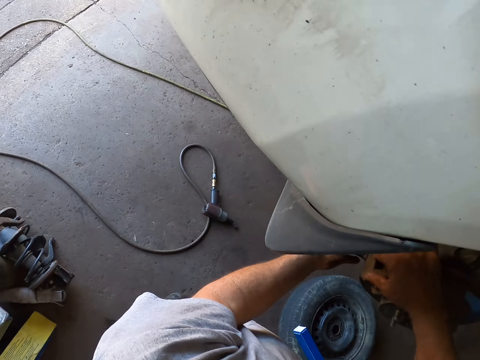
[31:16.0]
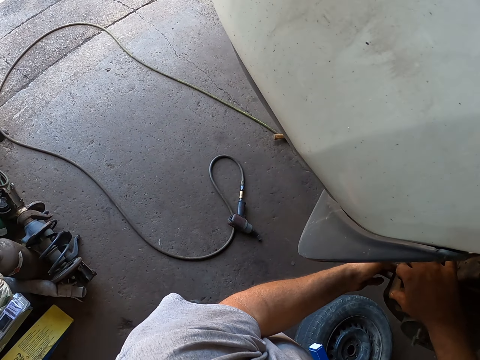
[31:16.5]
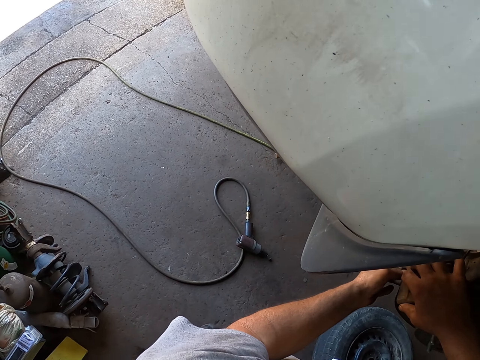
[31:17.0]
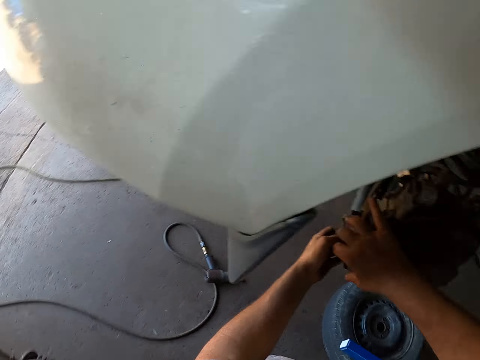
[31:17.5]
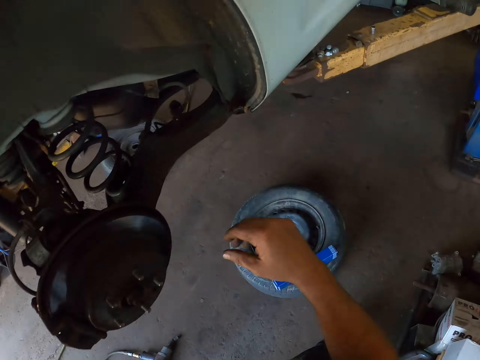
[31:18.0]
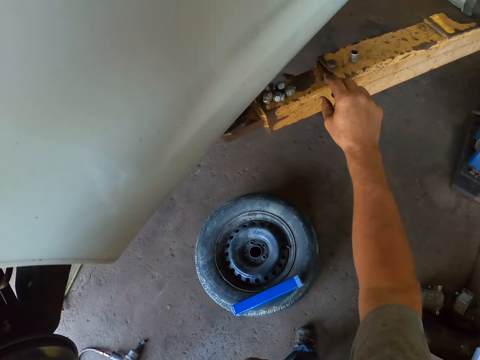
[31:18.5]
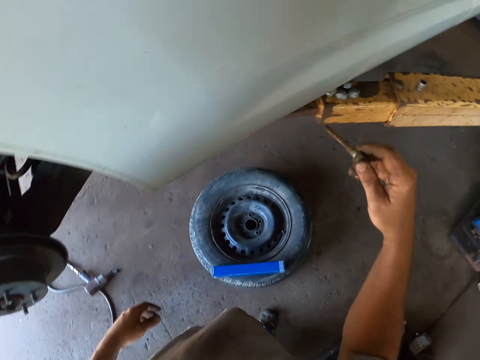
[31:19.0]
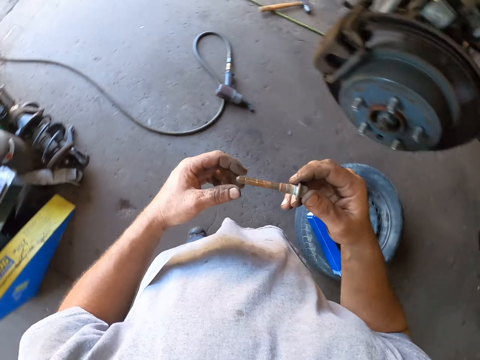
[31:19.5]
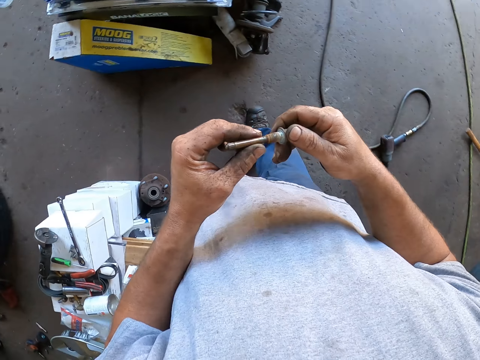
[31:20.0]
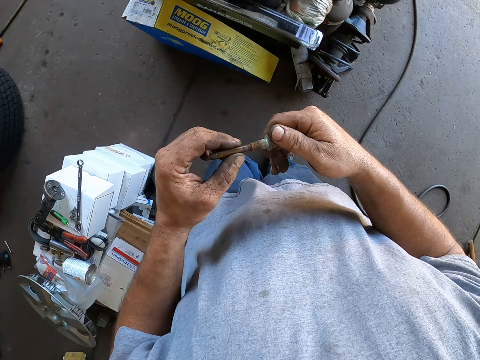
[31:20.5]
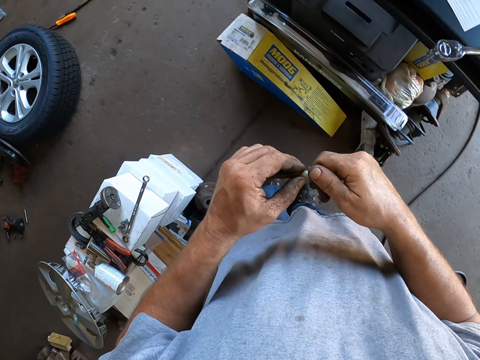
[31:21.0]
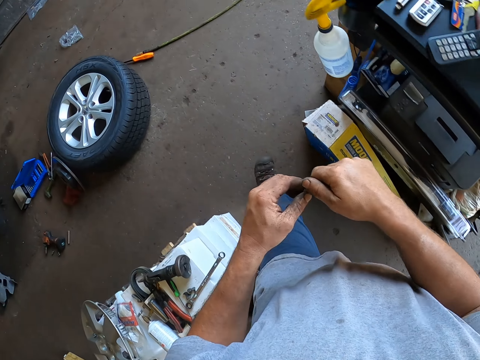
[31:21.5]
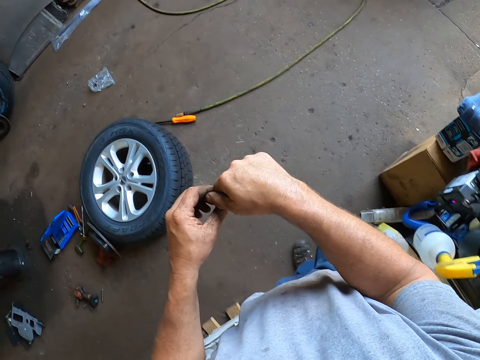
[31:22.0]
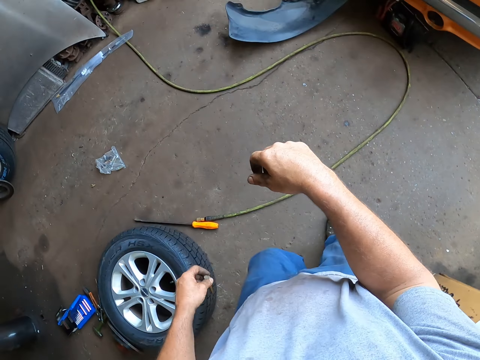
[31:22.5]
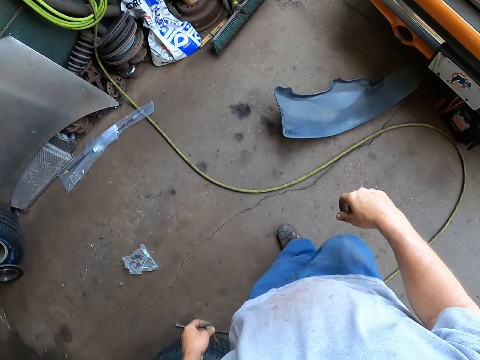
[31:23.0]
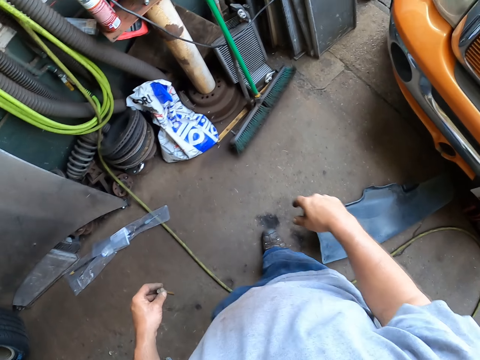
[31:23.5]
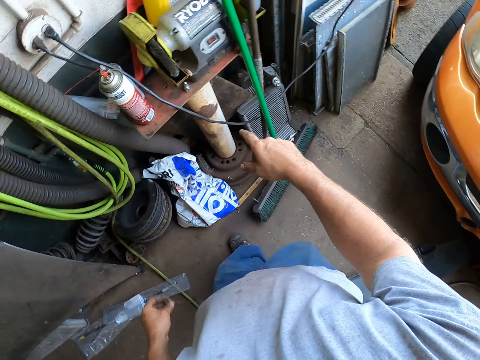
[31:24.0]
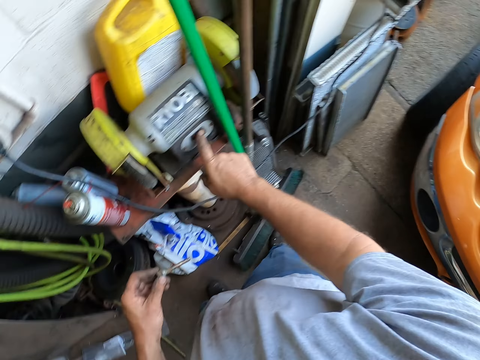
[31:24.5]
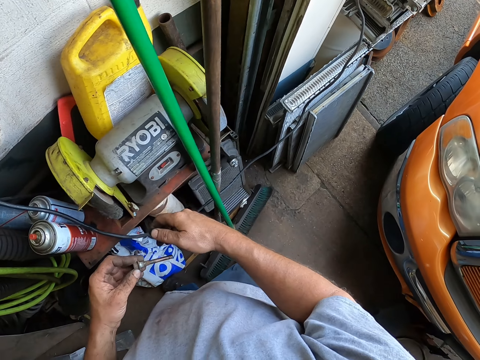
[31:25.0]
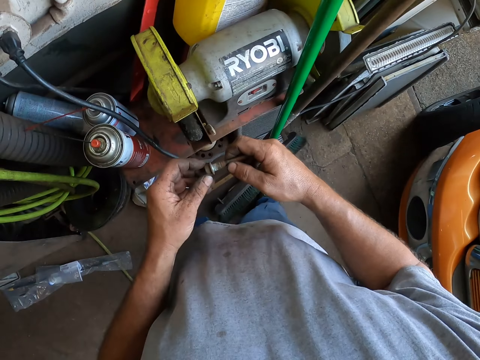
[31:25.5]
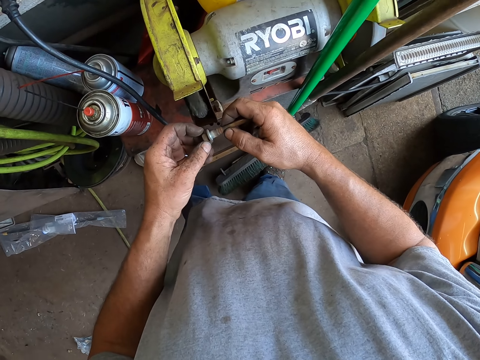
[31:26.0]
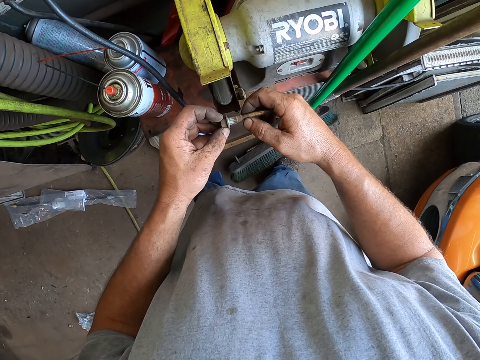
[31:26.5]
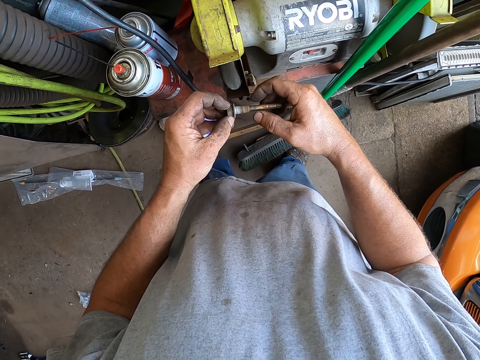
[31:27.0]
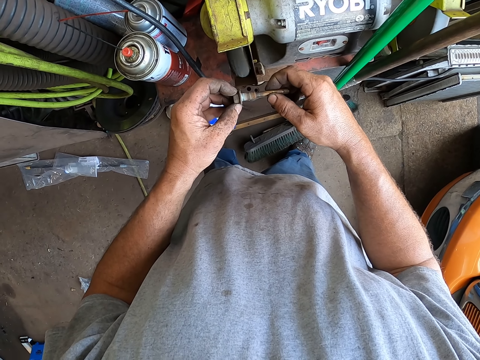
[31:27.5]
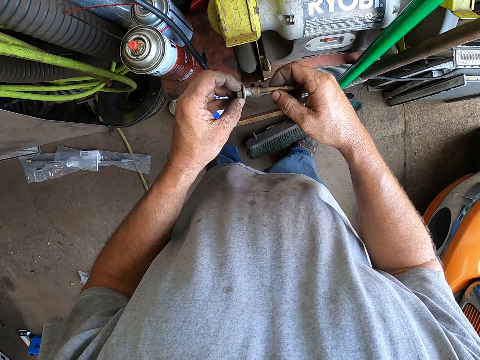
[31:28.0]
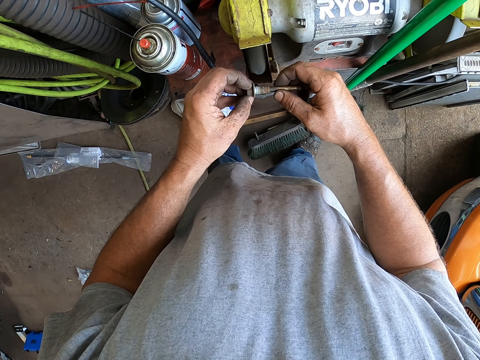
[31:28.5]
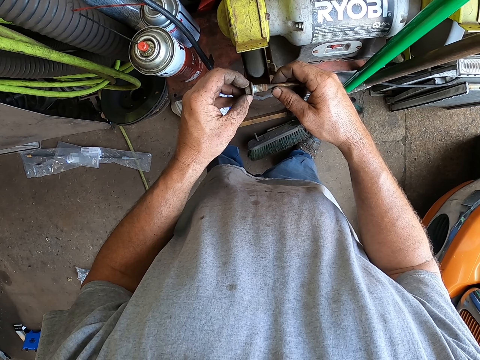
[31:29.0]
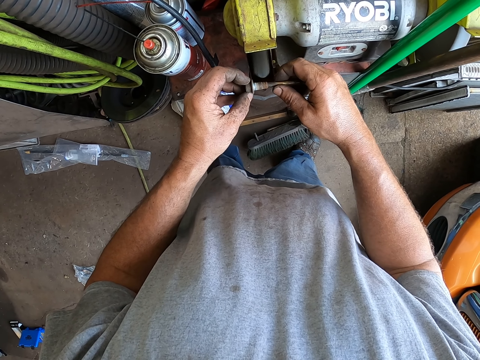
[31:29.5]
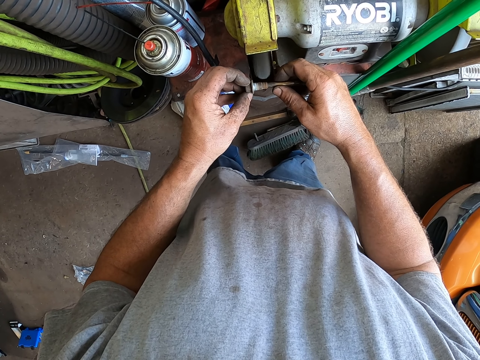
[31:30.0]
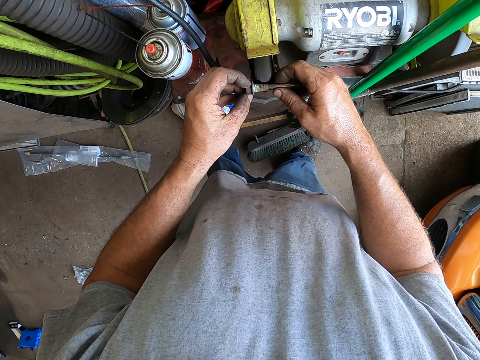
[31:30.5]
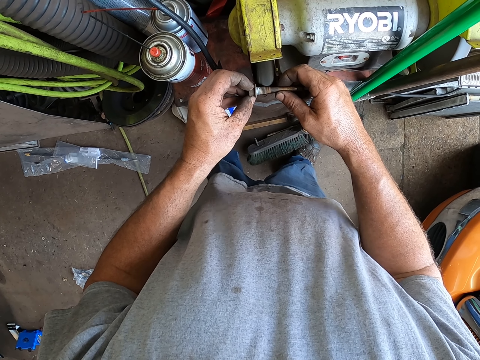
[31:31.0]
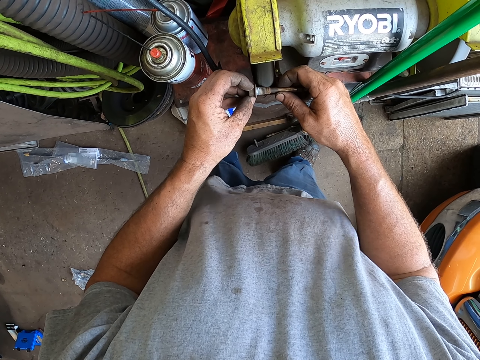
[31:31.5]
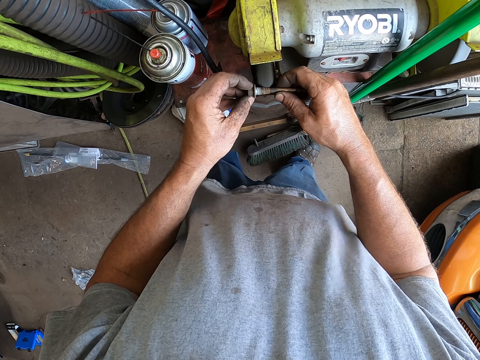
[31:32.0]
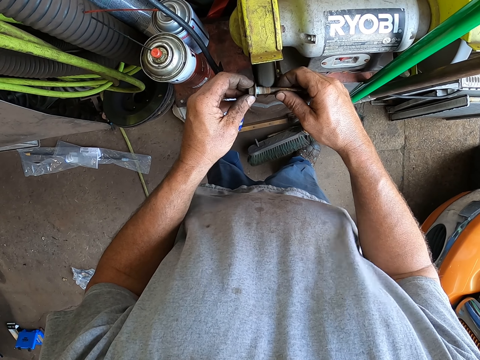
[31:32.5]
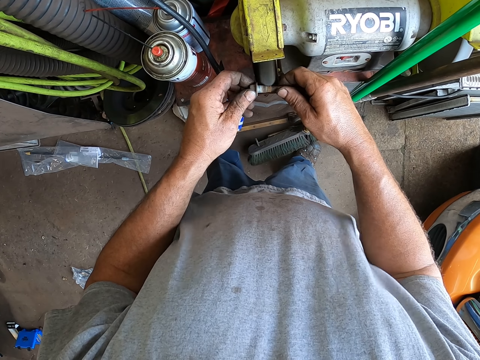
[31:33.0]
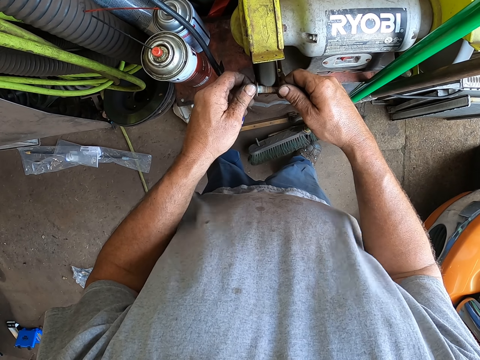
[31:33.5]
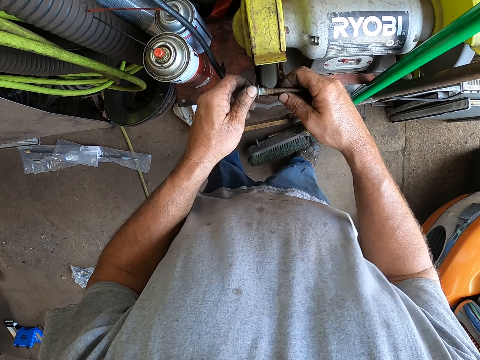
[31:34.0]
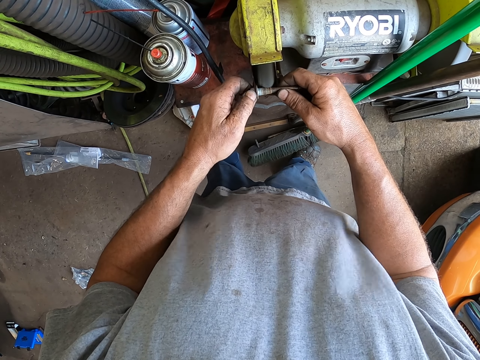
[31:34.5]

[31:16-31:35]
The camera wearer picks up a metal from the car lift. They walk to the electric polisher in the garage. They turn on the electric polisher. They do something. They polish the metal with the electric polisher.

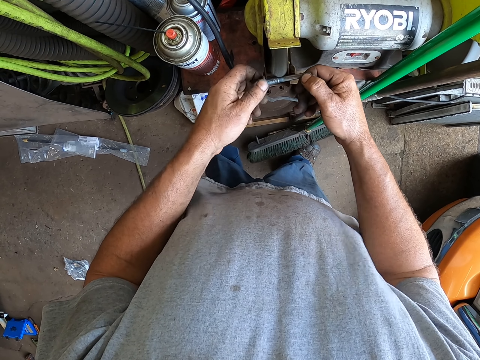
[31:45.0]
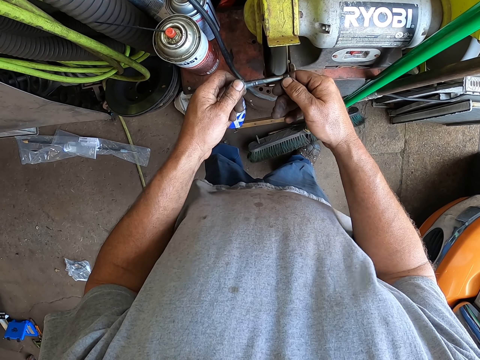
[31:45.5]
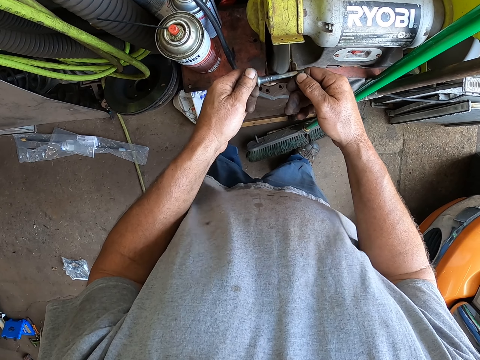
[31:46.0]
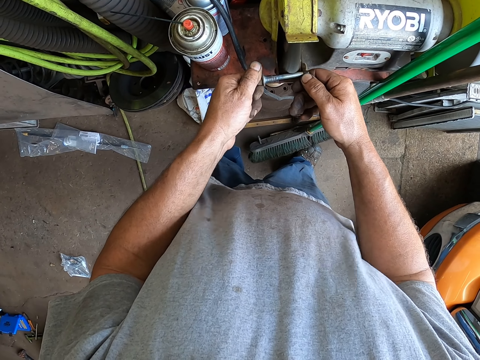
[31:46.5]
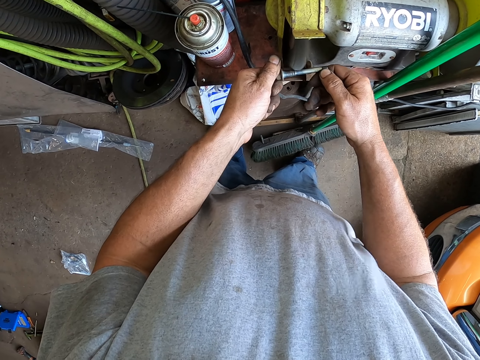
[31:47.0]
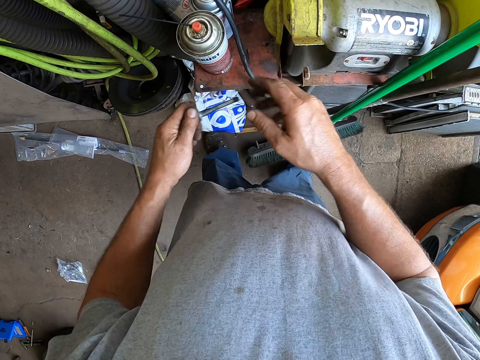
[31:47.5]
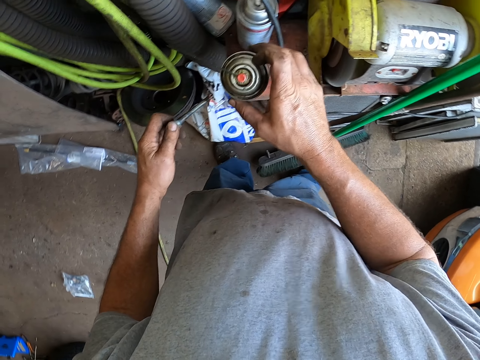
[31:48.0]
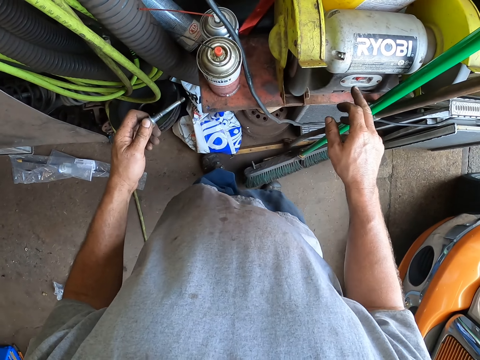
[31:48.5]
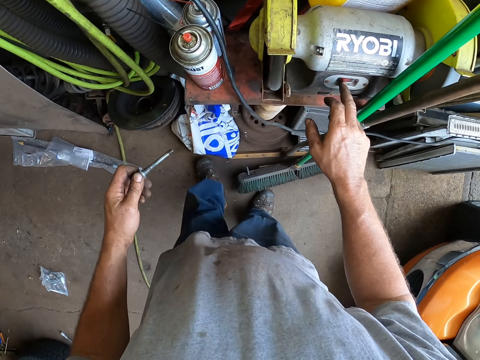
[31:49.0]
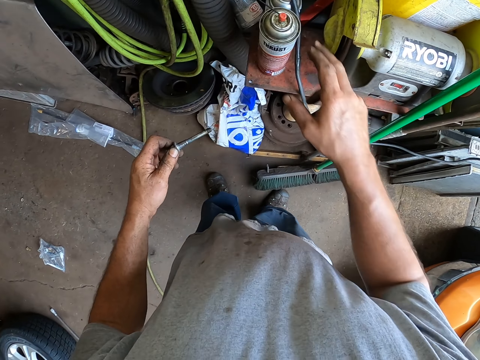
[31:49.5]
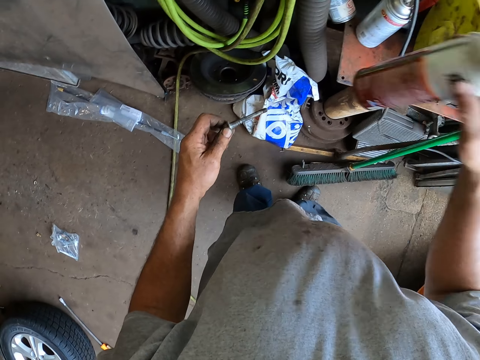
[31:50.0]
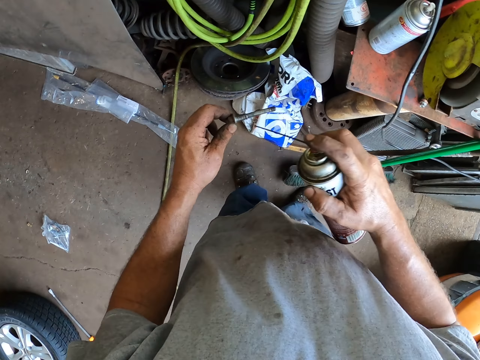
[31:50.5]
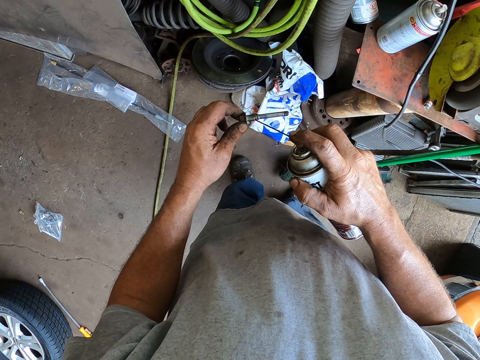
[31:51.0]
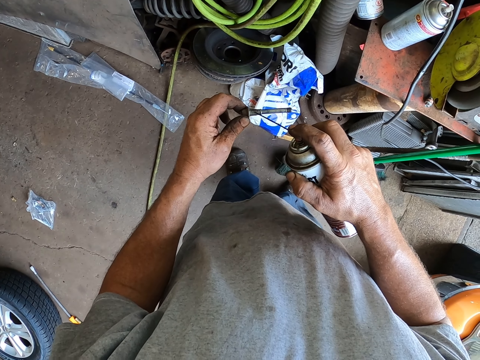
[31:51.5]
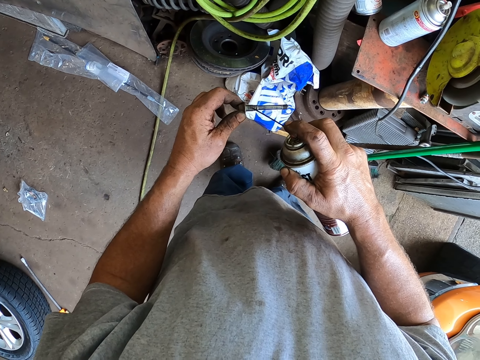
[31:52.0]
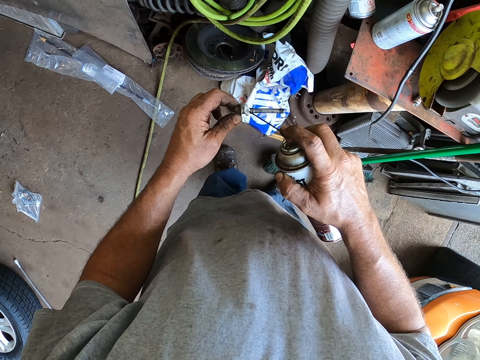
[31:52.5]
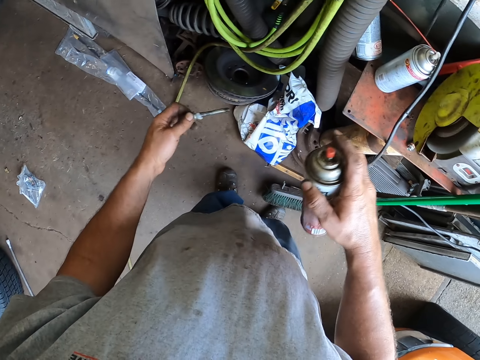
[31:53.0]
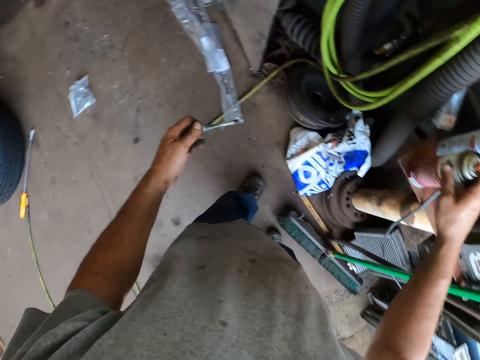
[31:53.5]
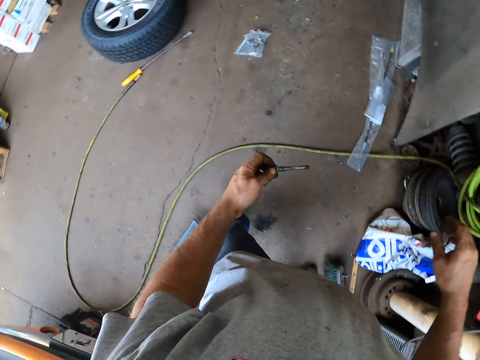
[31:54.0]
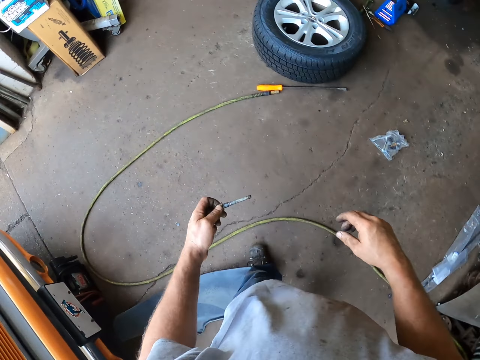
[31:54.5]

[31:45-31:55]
The camera wearer picks up something. They touch a spray bottle. They turn off the electric polisher. They pick up something, shake the penetrating oil. They spray the penetrating oil on the metal. They place the penetrating oil on the counter.
